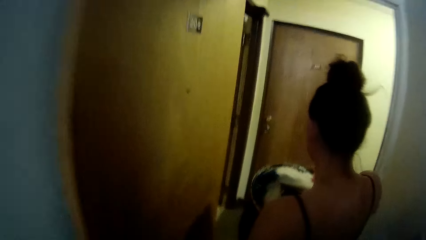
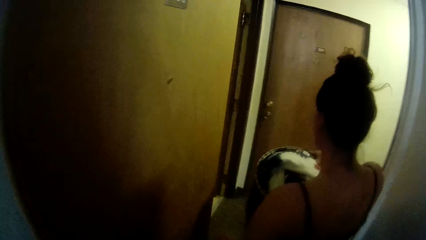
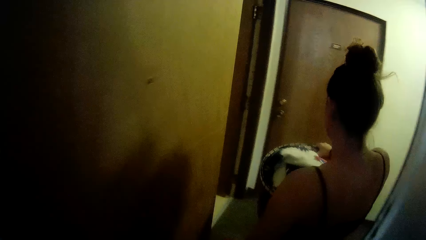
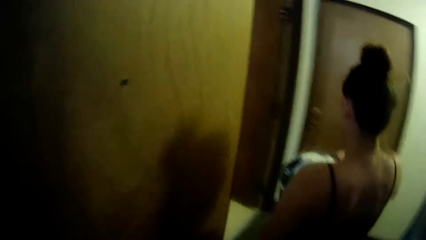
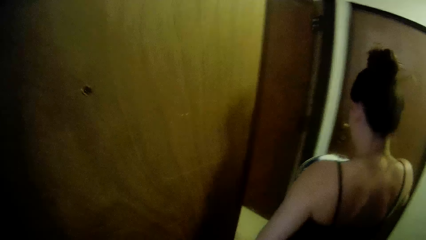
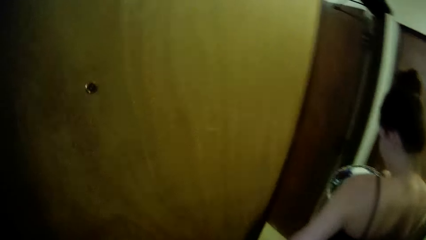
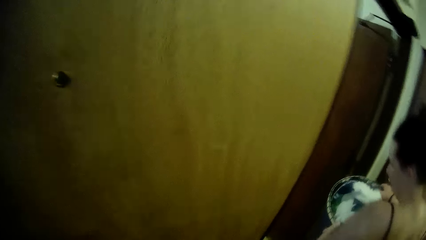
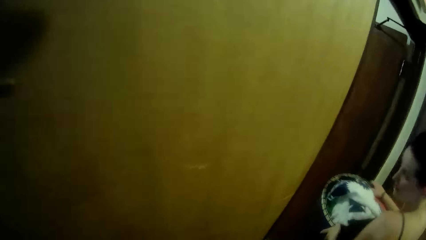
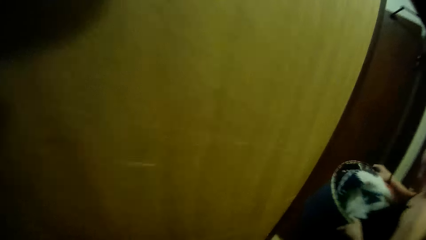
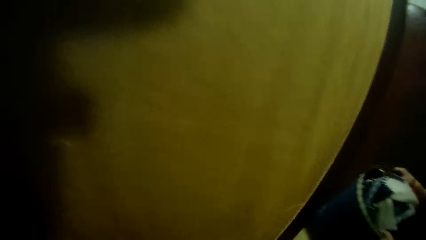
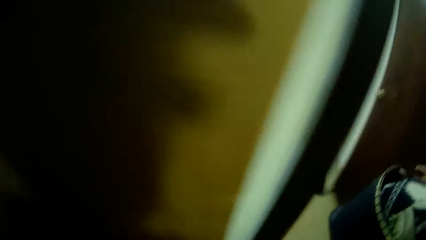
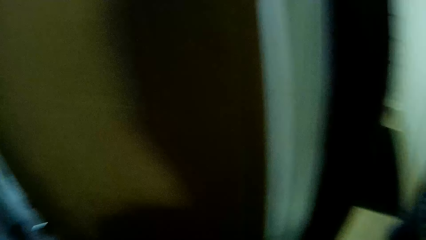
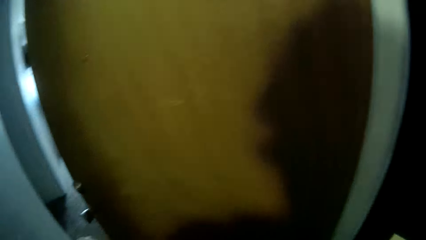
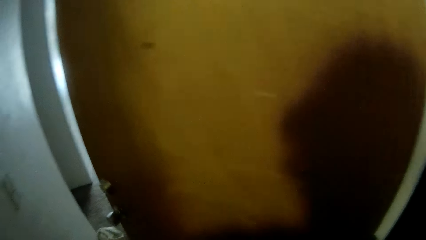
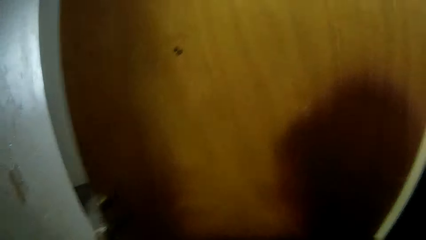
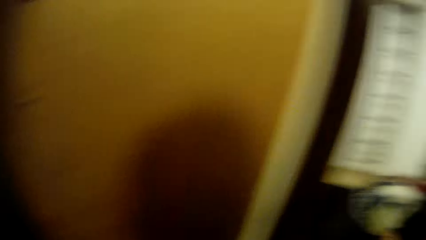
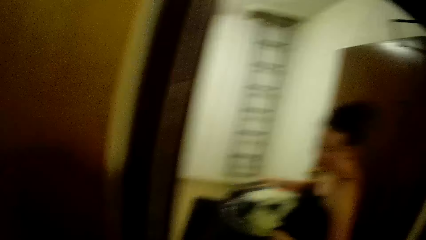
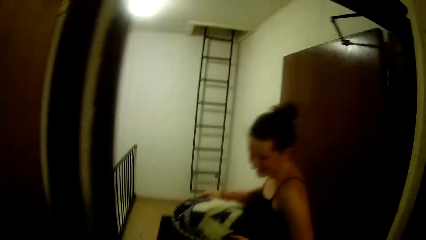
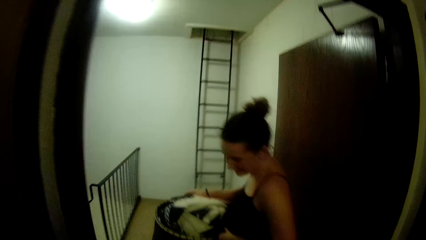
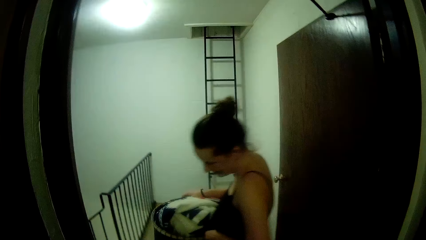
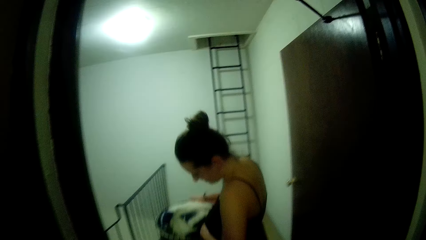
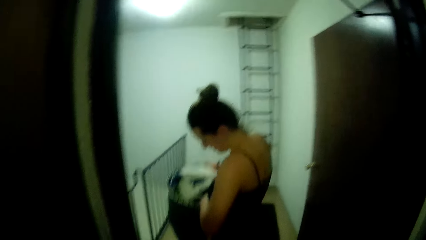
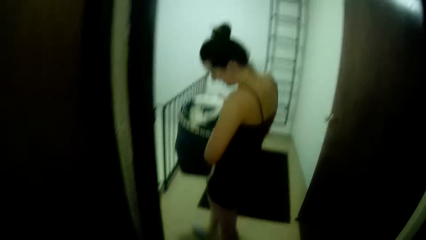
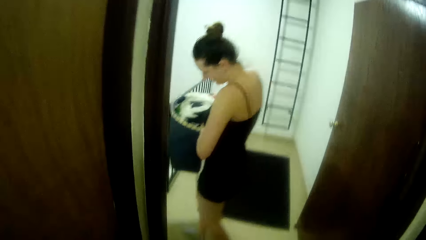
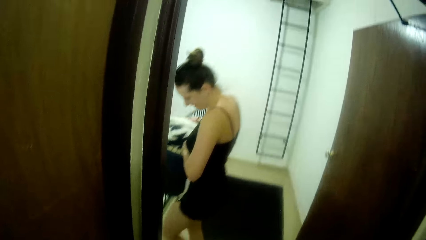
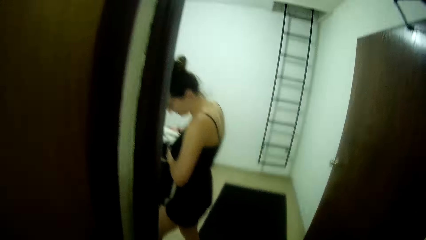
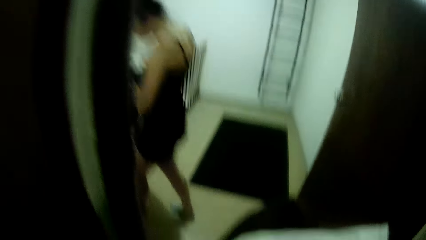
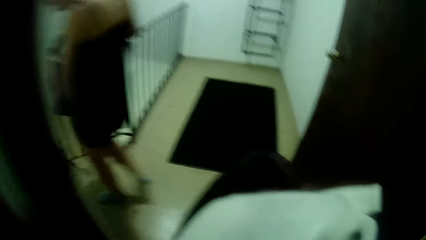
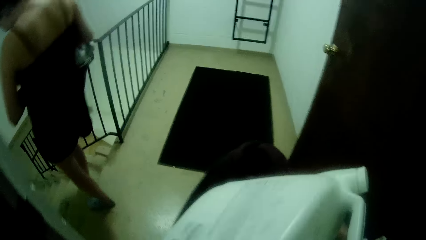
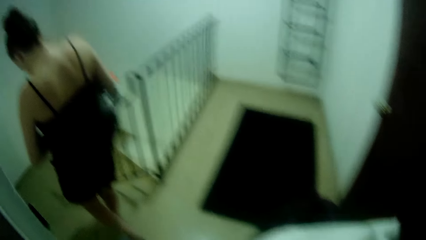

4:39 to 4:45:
A woman walks around.

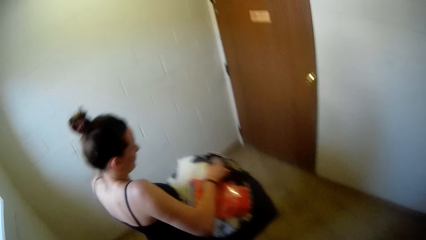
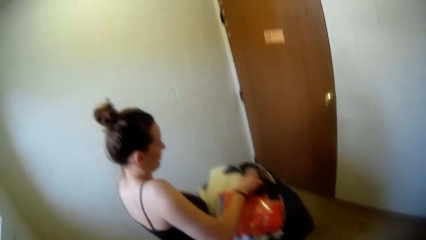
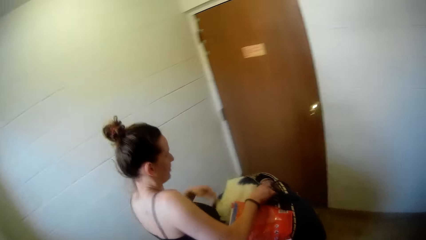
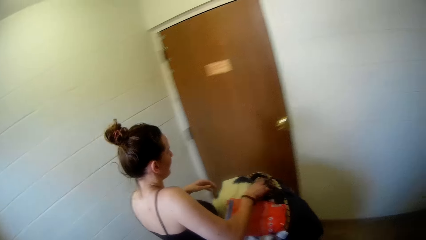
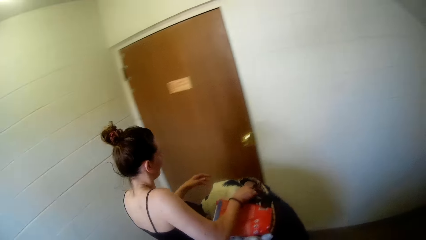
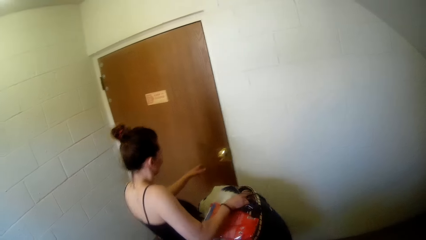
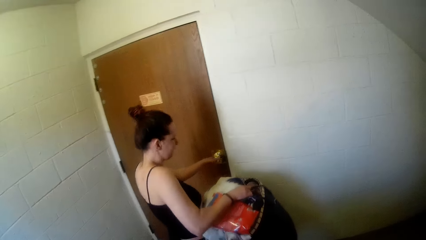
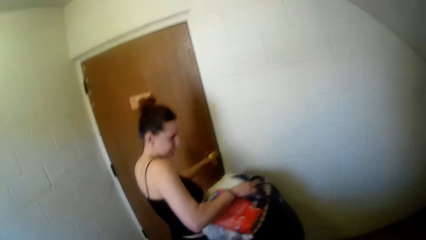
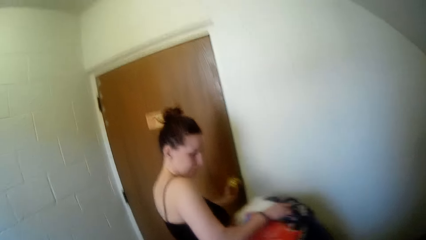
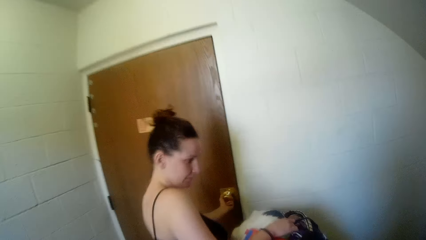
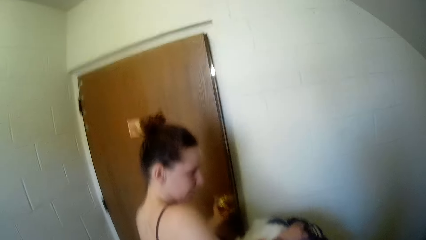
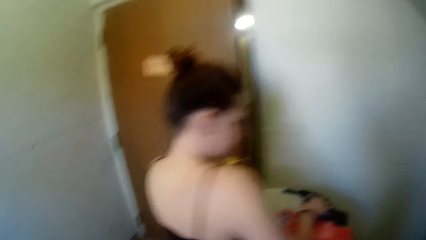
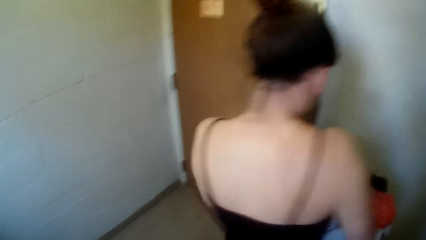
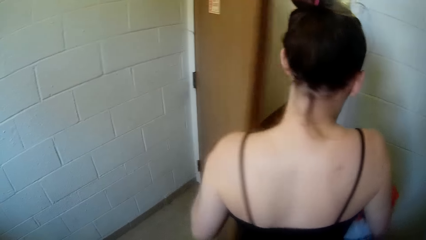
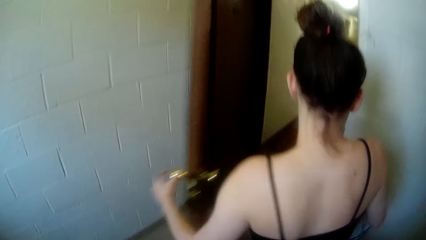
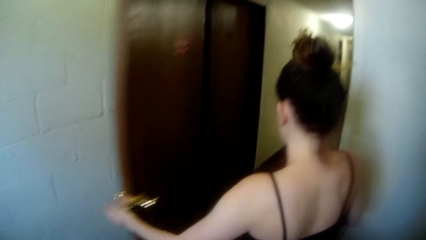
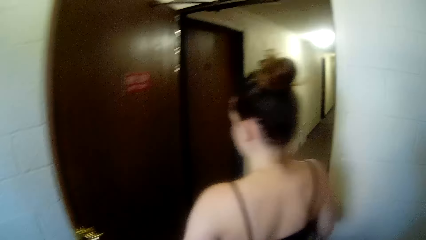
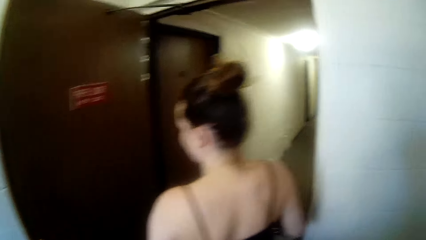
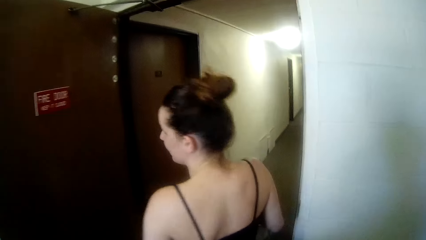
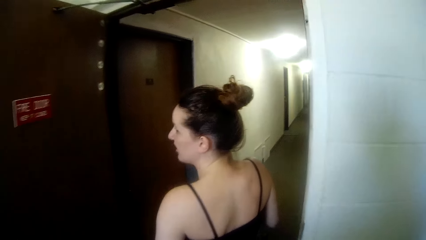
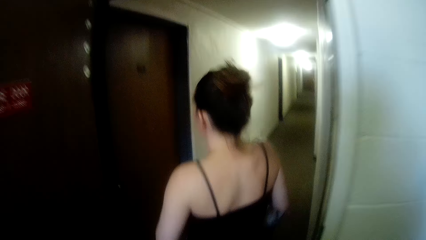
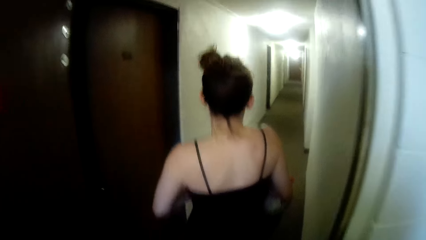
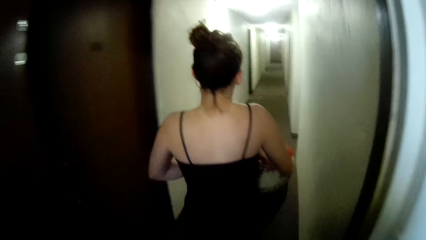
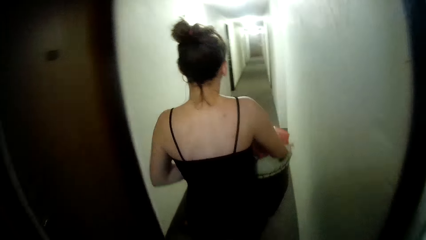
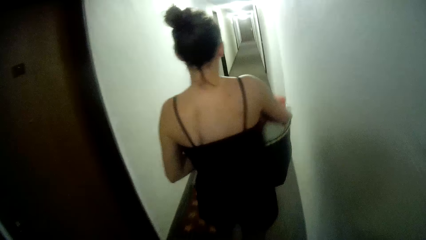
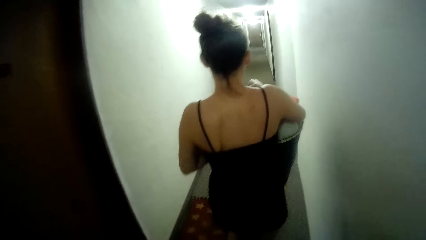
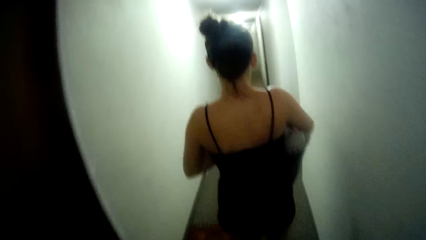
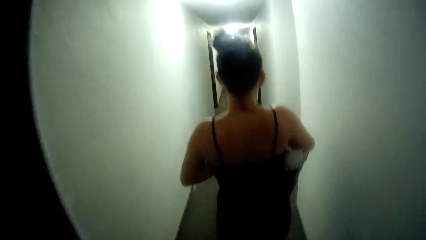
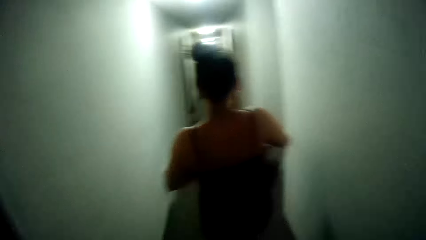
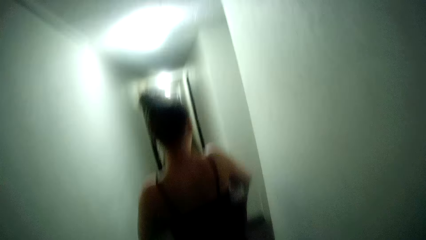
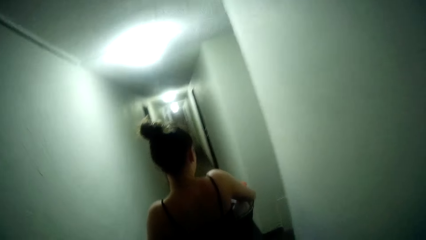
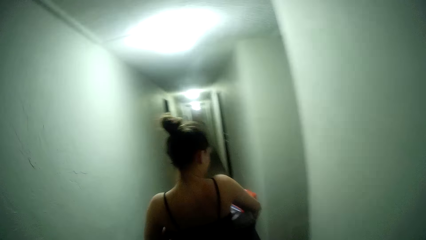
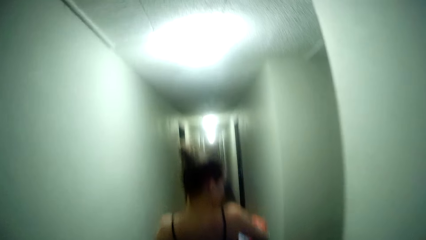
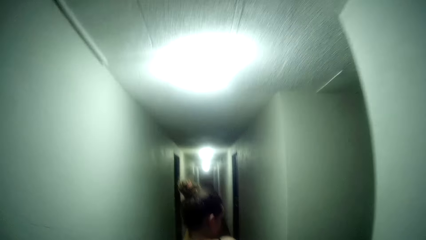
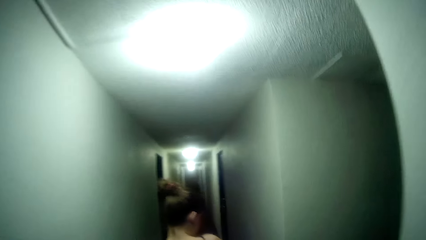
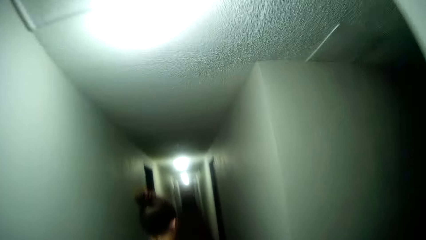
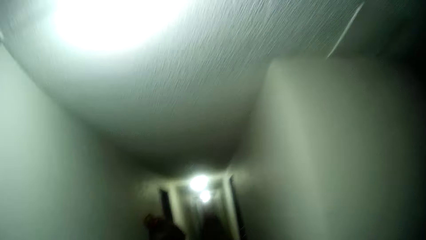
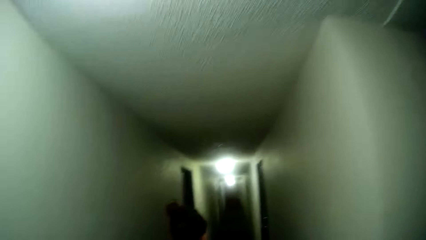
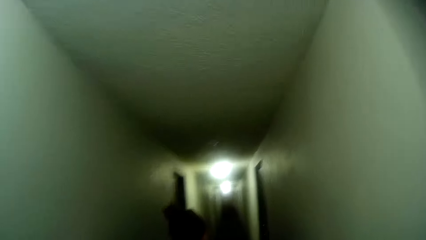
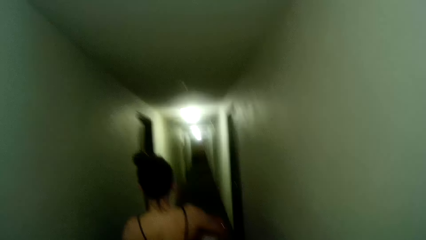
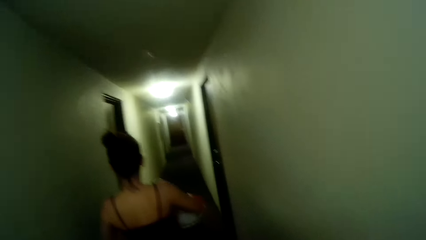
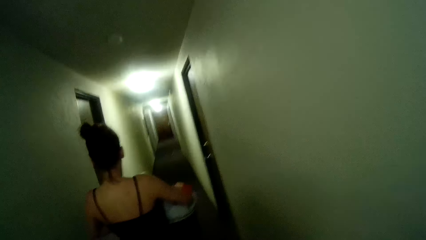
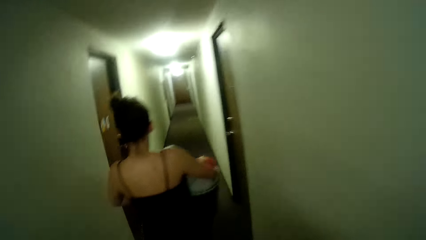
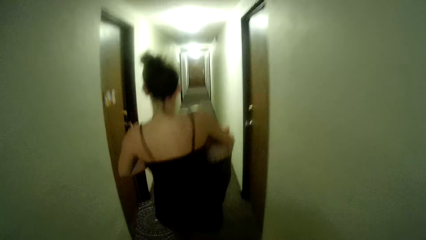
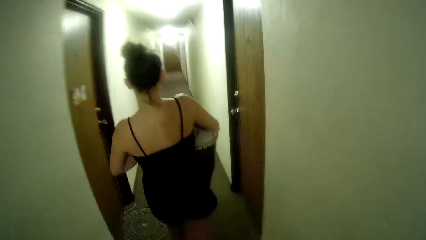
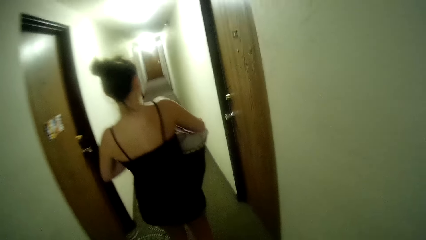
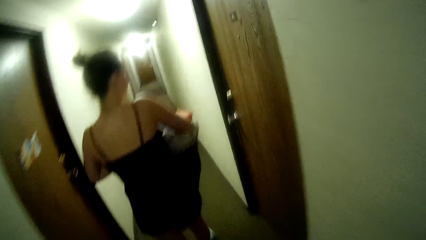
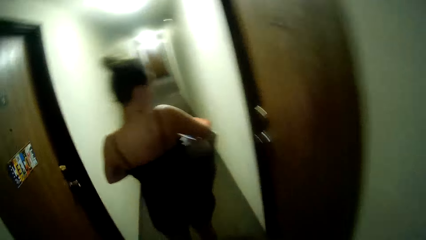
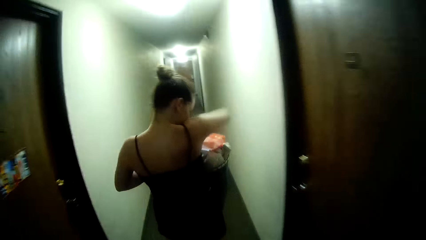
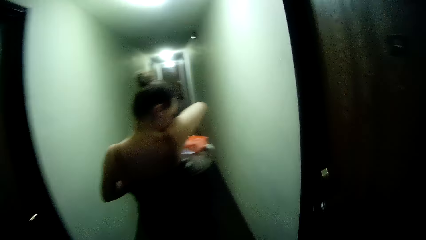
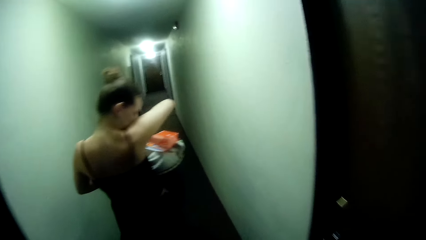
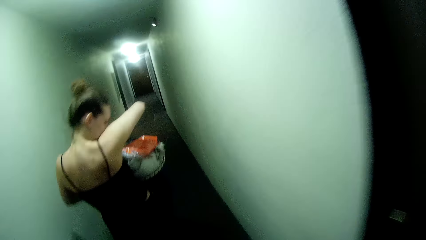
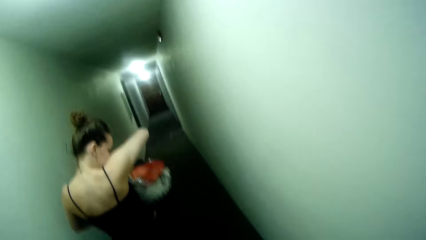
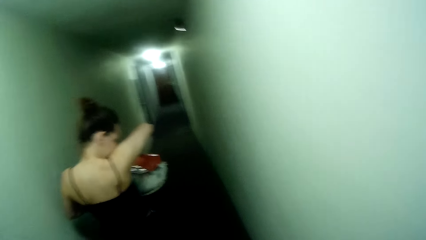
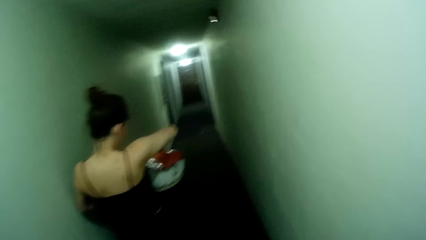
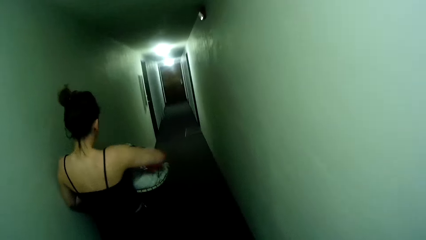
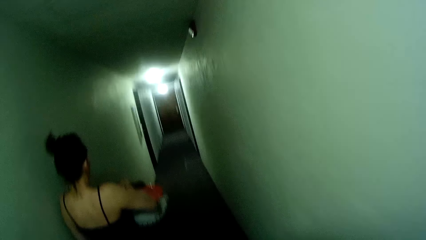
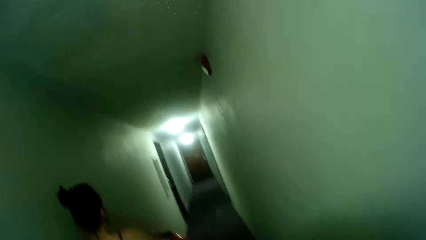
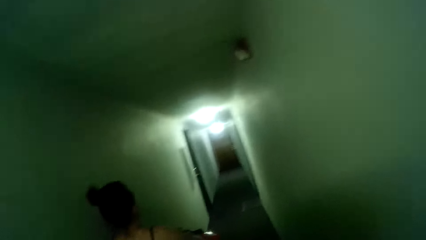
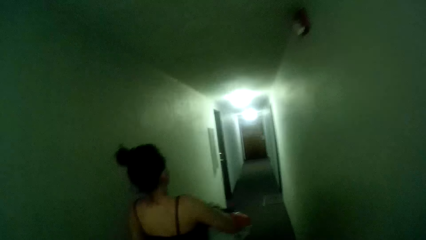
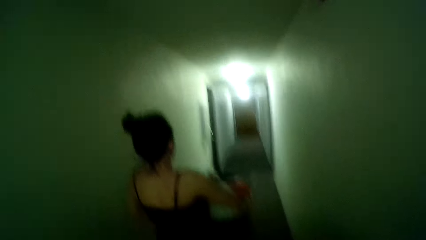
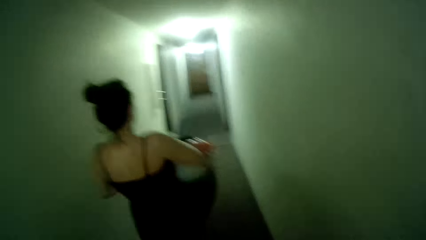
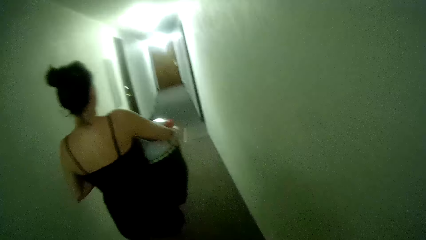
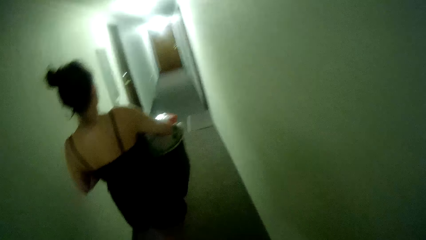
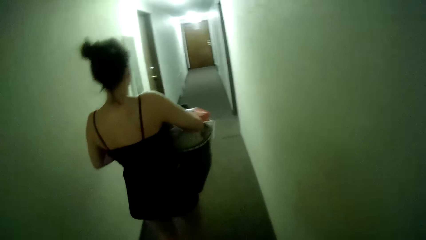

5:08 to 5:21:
A woman opens a door, walks through a corridor and smells under her armpits.
